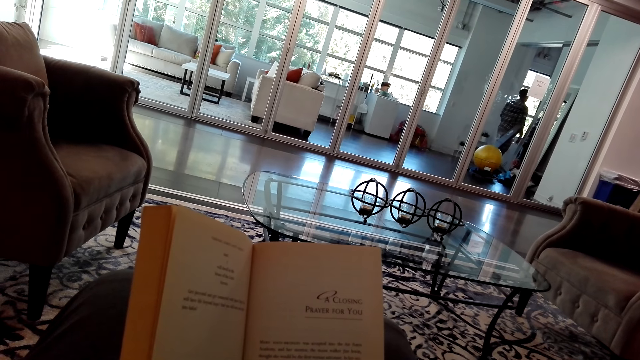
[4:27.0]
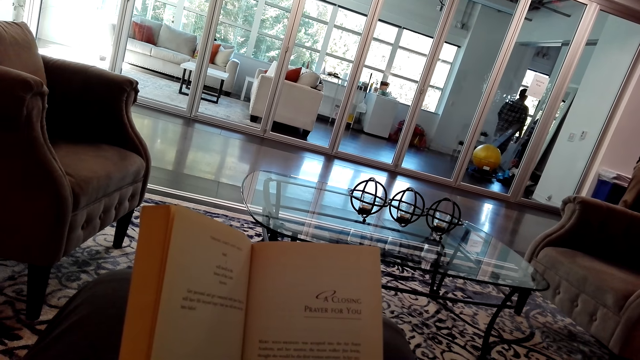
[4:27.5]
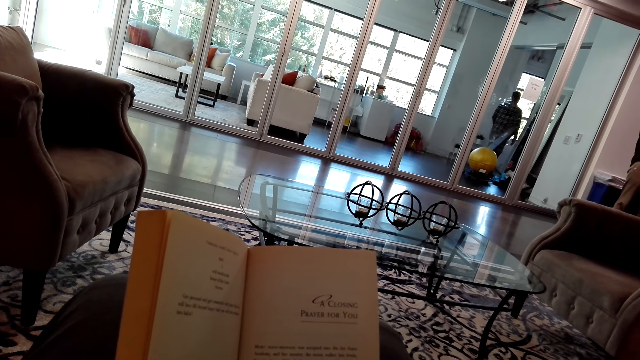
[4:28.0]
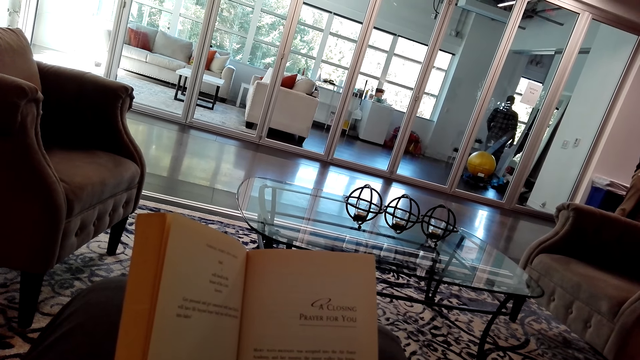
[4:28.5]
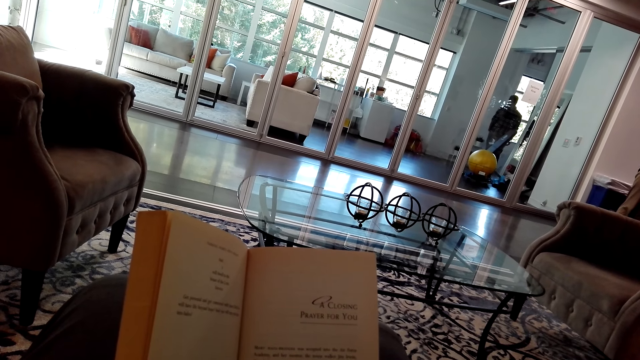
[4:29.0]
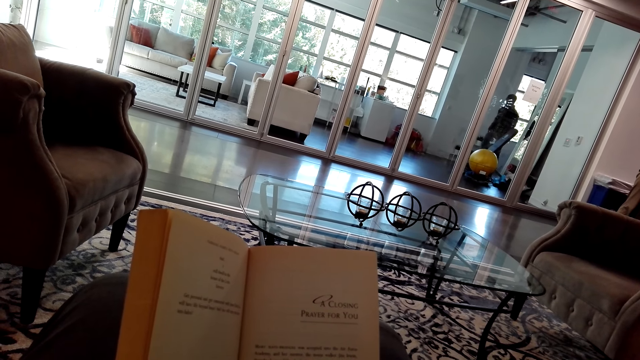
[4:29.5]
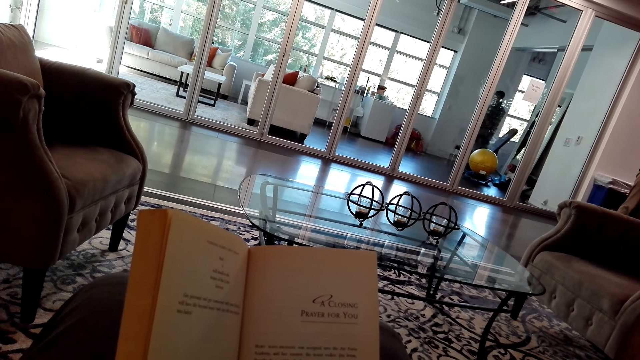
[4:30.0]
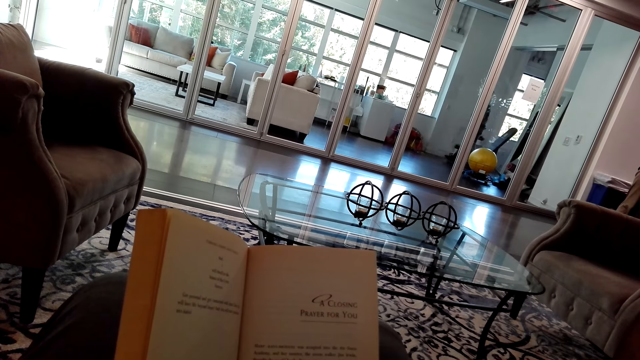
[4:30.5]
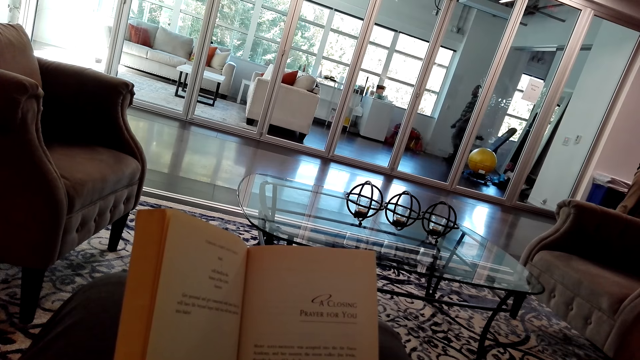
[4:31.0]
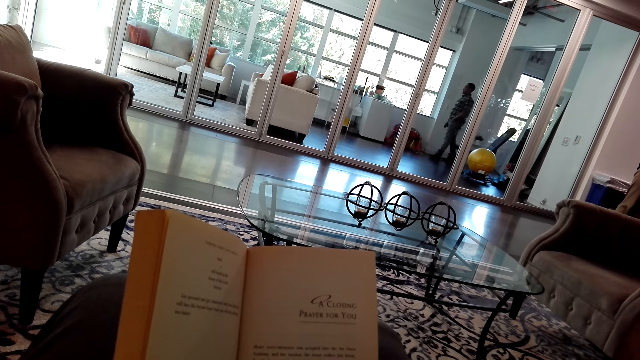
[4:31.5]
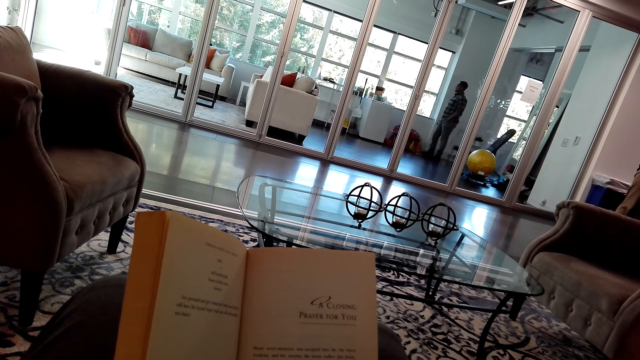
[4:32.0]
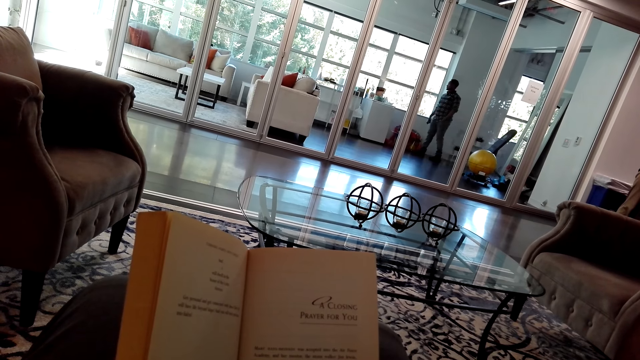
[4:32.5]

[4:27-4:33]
The camera wearer continues reading the book.

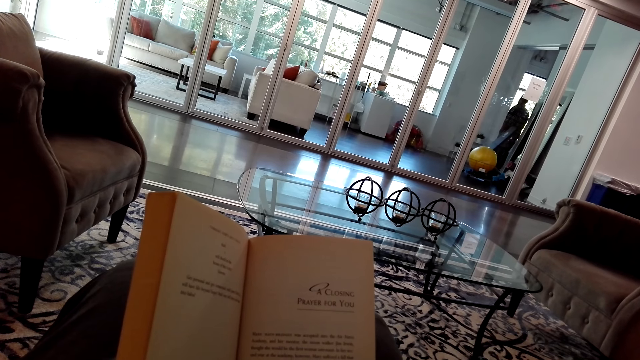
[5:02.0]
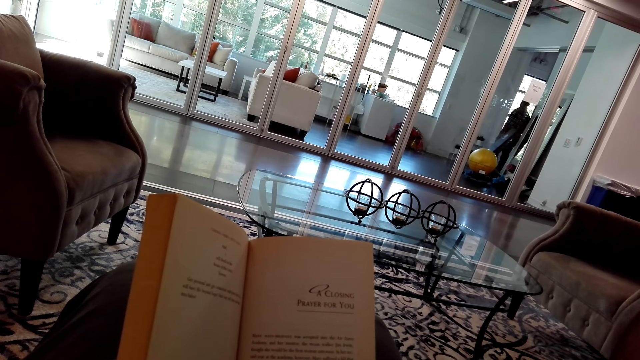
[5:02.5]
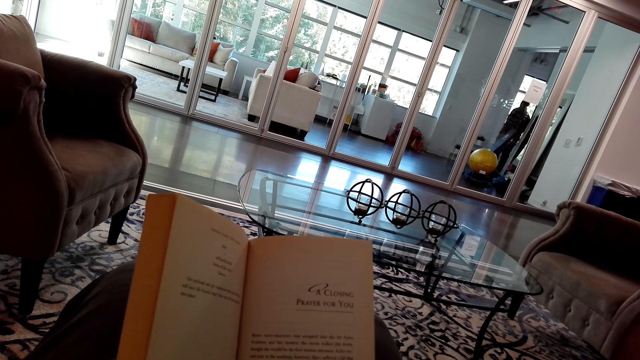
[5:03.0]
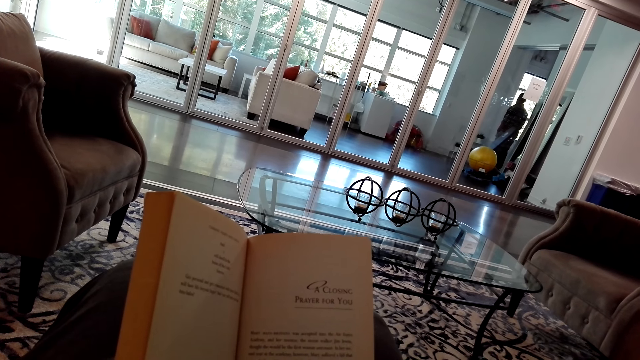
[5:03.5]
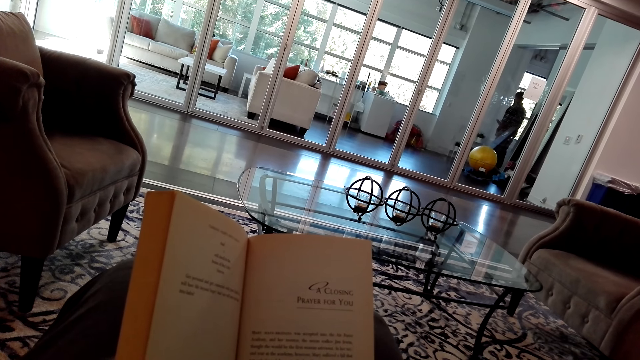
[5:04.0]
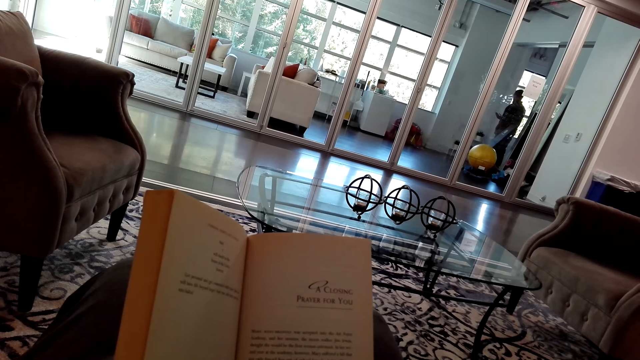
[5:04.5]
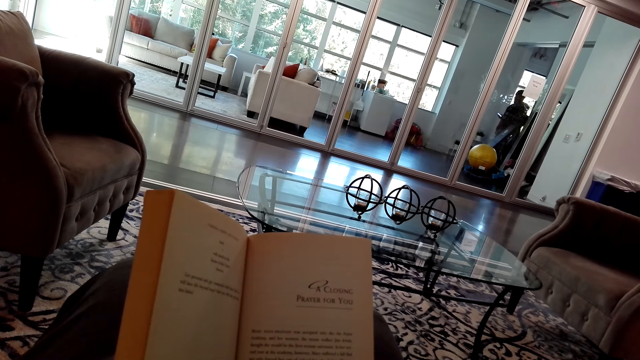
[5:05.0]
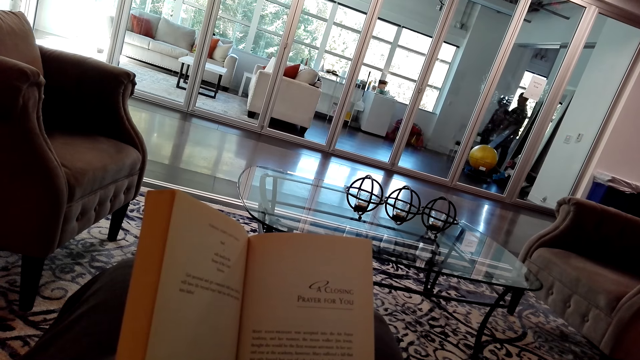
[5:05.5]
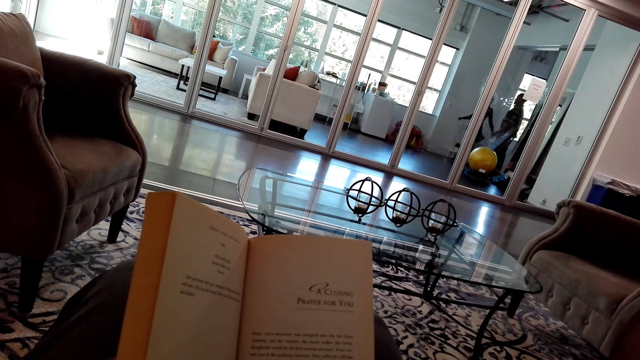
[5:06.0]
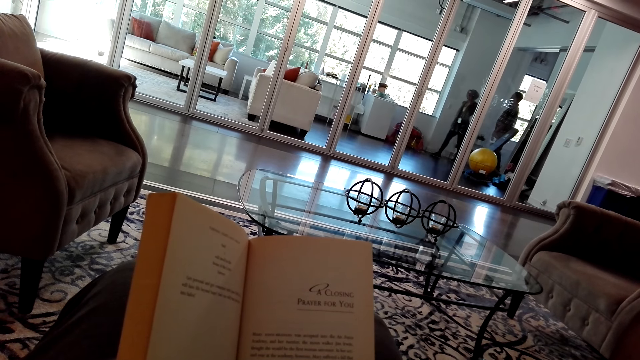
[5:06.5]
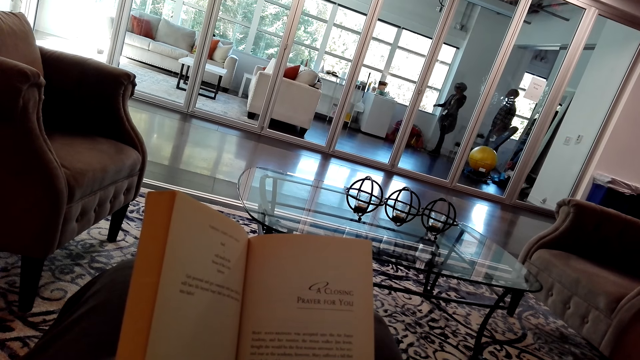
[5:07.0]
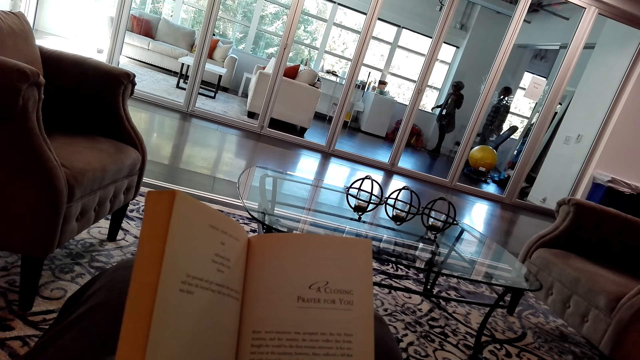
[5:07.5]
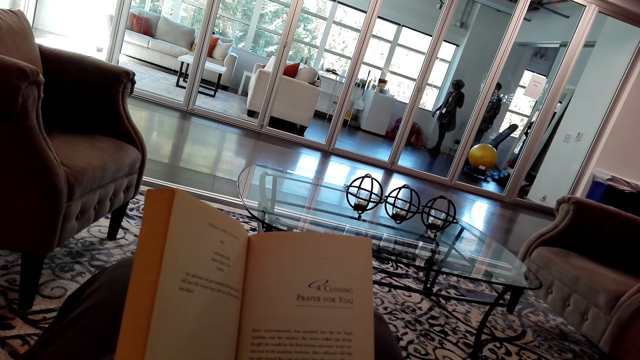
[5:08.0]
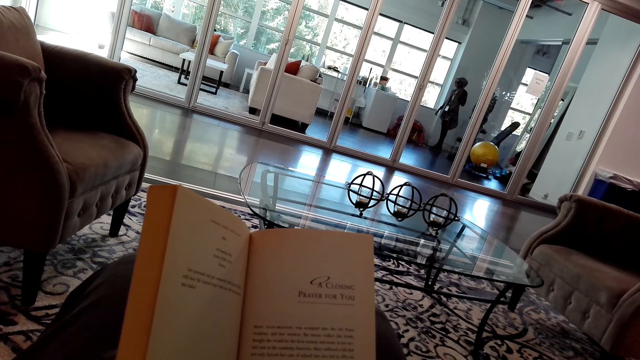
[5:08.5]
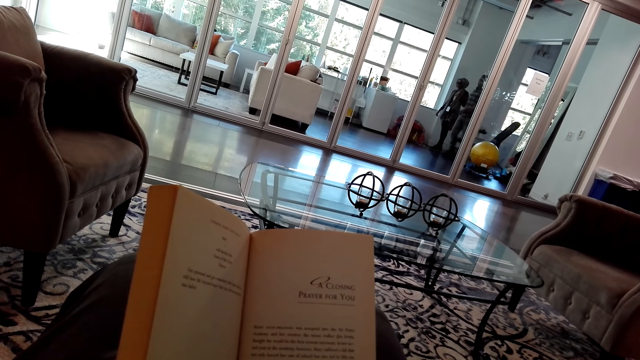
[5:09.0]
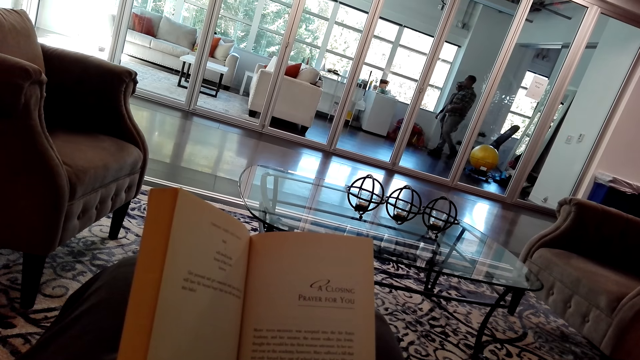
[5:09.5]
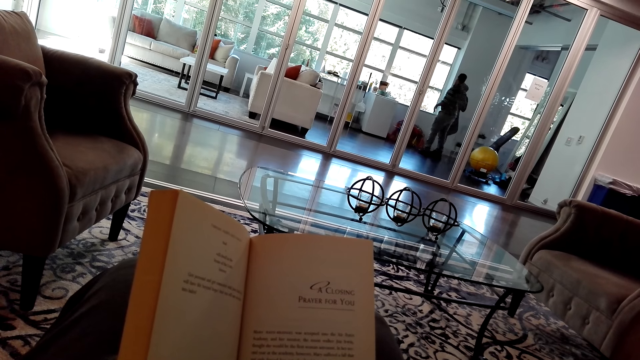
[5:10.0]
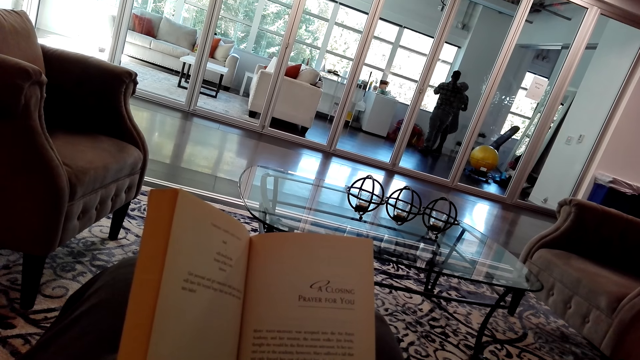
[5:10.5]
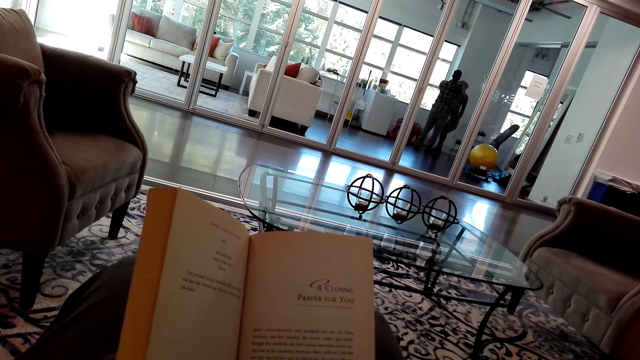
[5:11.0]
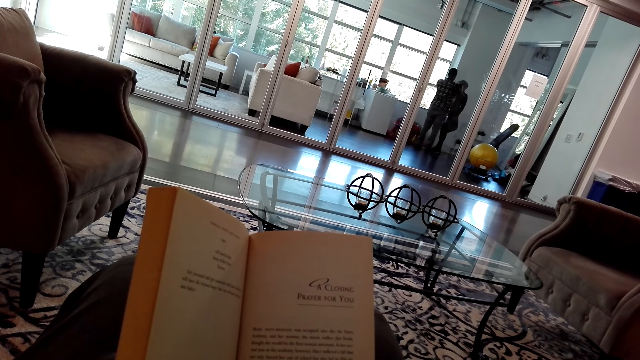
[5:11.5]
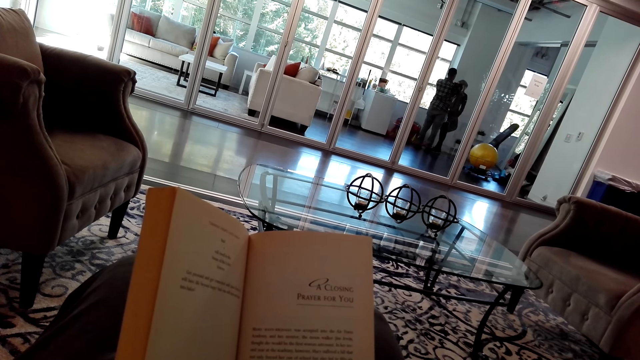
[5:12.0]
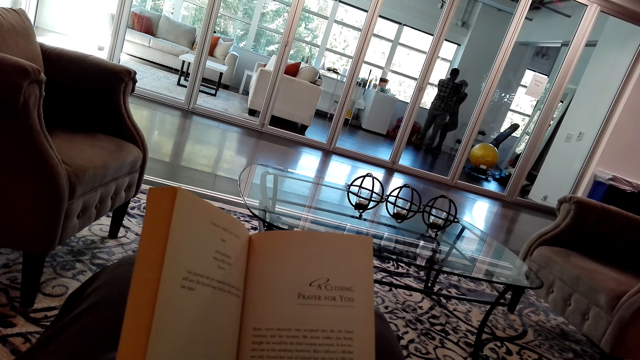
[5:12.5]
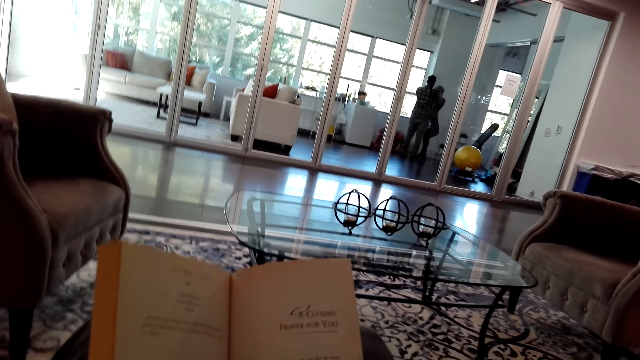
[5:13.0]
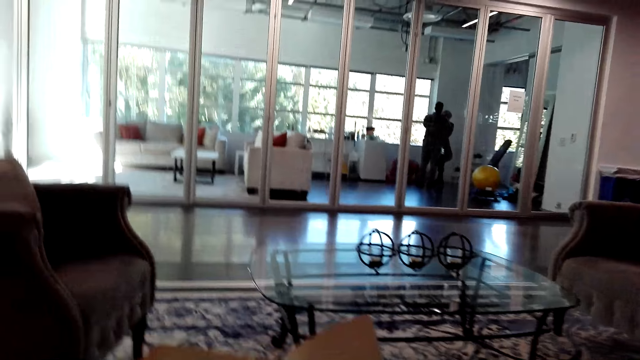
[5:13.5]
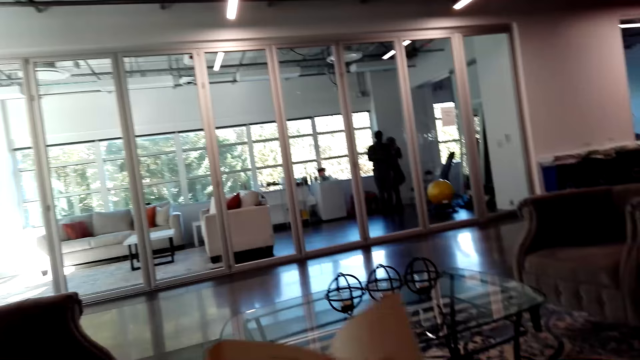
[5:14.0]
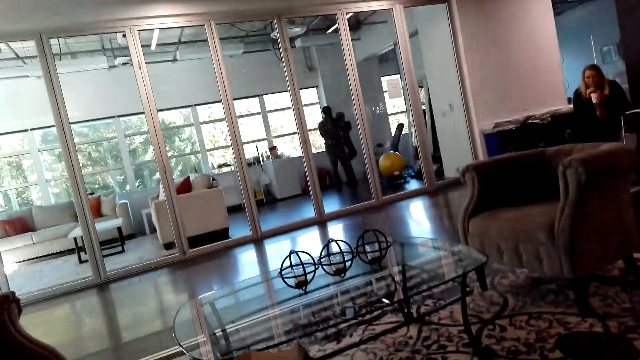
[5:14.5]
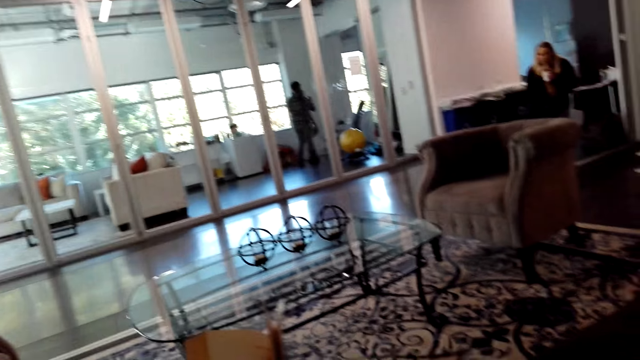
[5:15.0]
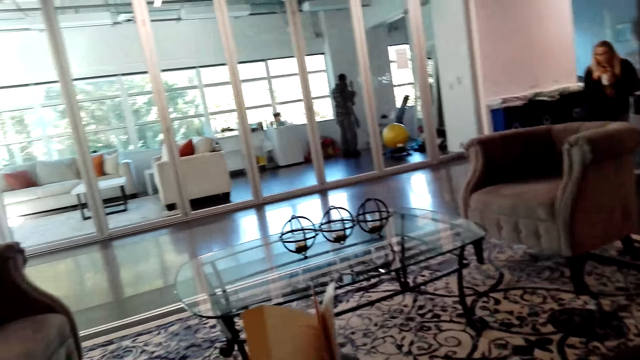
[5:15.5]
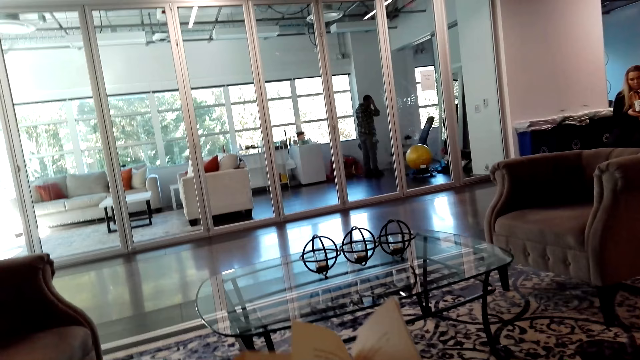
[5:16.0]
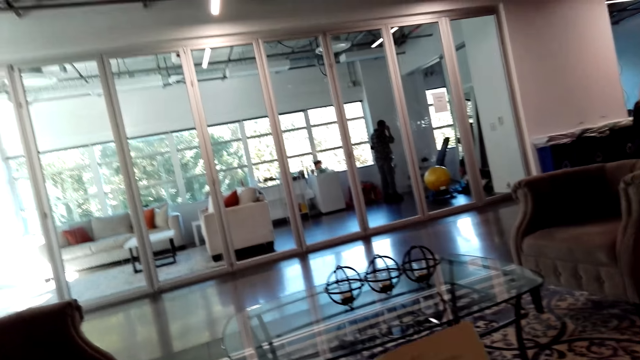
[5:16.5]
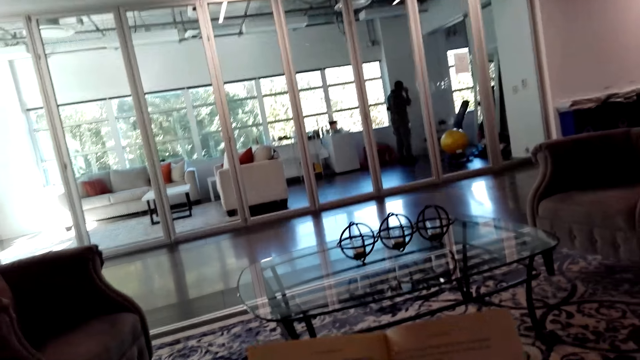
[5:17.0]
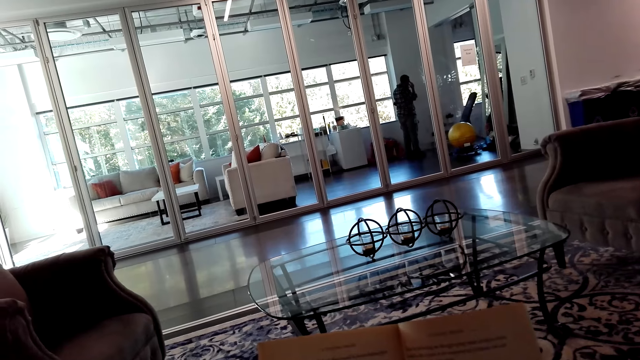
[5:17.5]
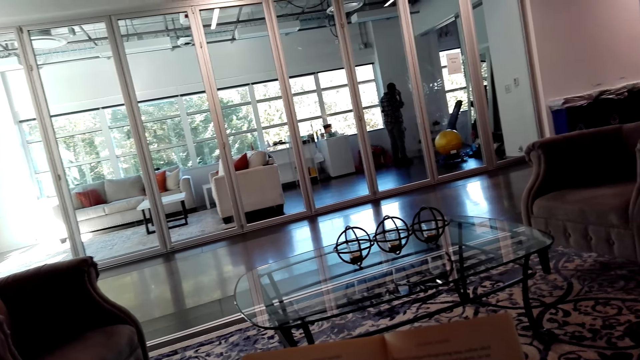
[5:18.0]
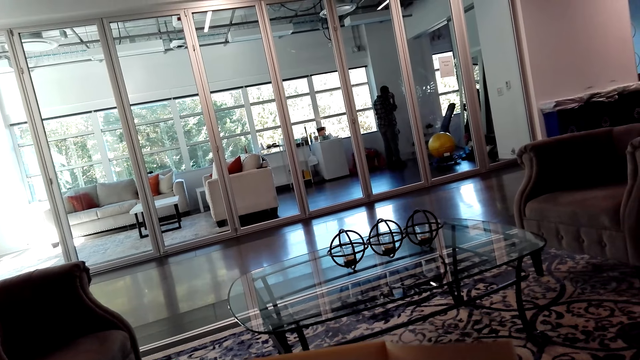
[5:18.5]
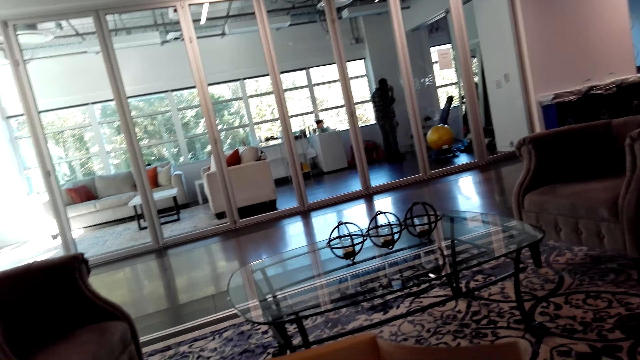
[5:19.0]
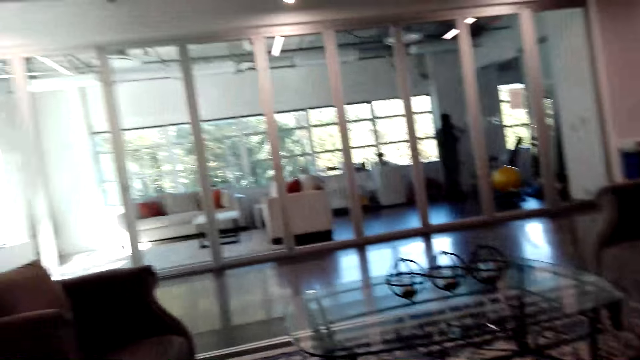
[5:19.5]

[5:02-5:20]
A person uses a phone. The camera wearer turns a book page. They read the book.
